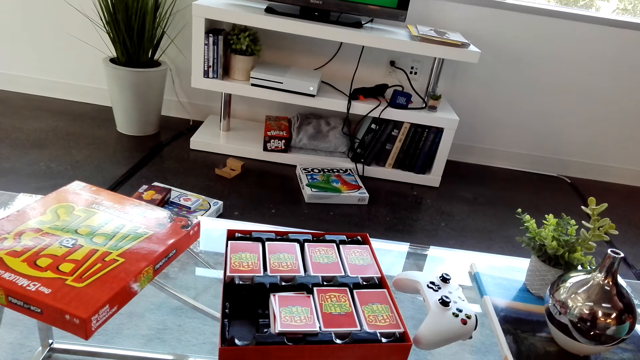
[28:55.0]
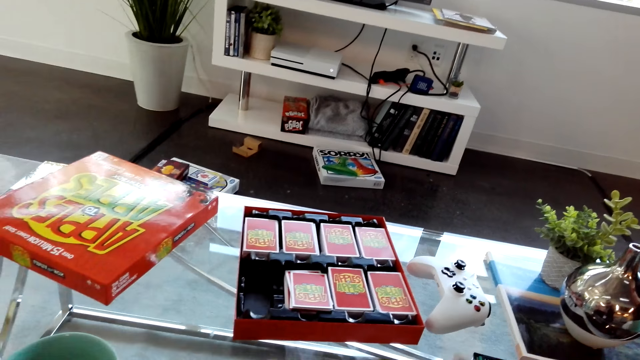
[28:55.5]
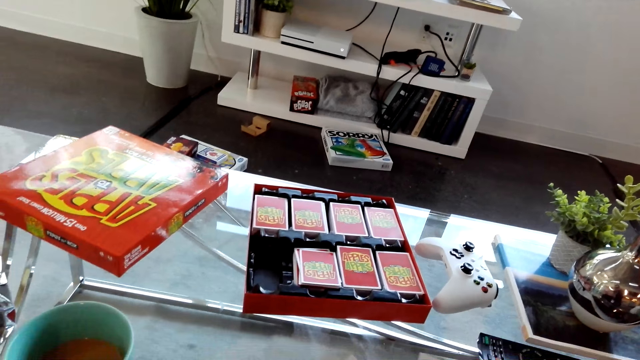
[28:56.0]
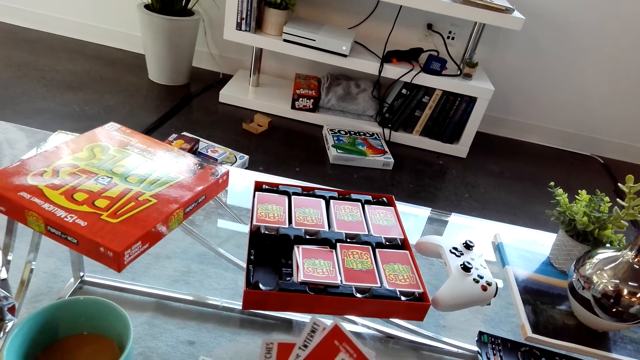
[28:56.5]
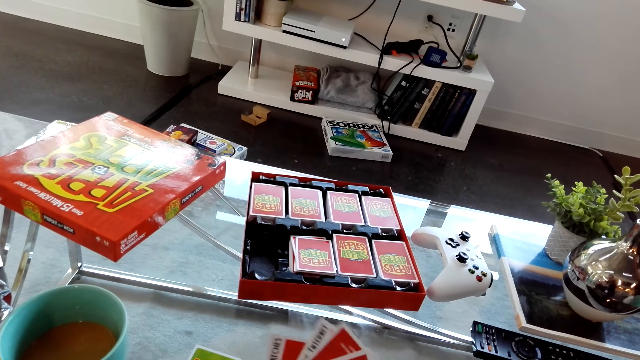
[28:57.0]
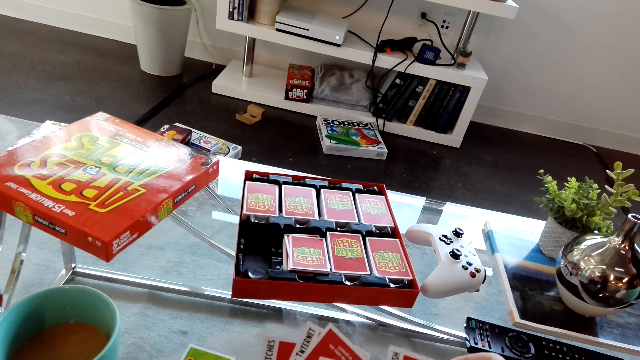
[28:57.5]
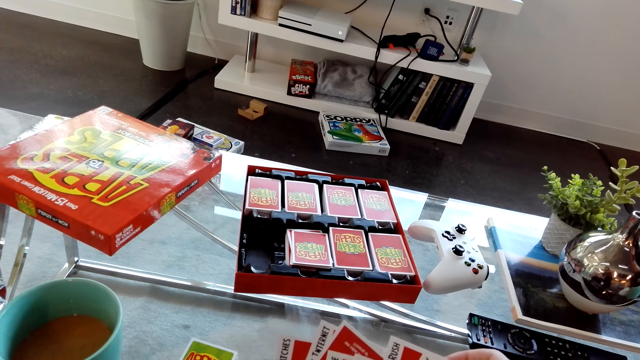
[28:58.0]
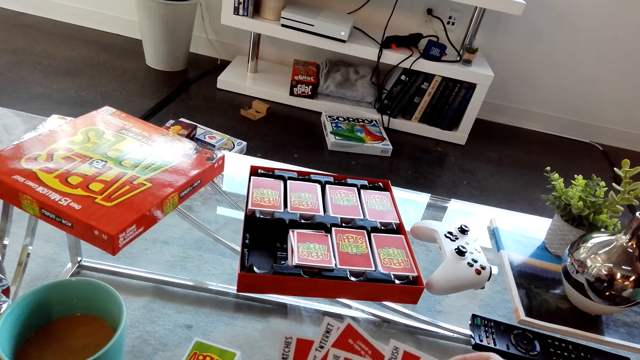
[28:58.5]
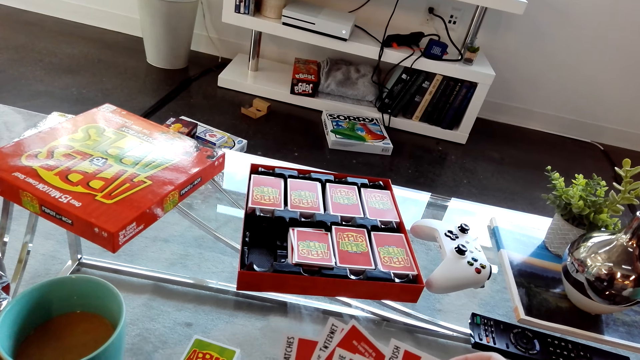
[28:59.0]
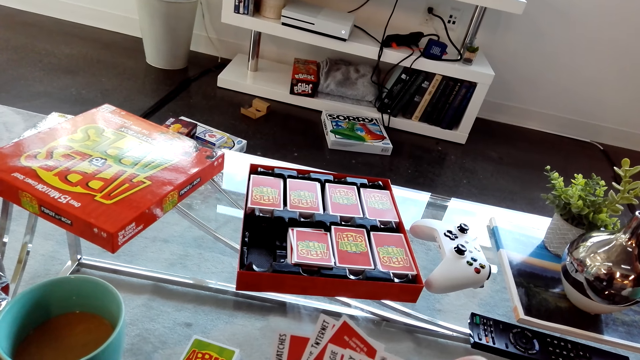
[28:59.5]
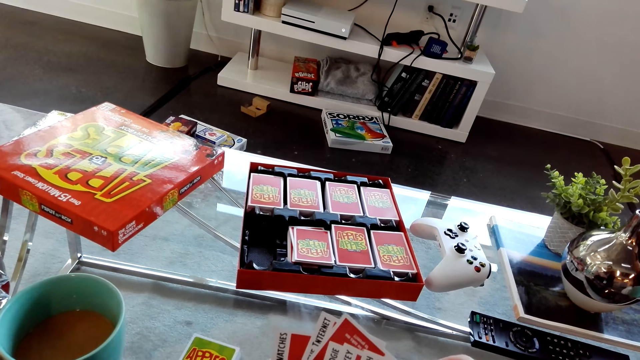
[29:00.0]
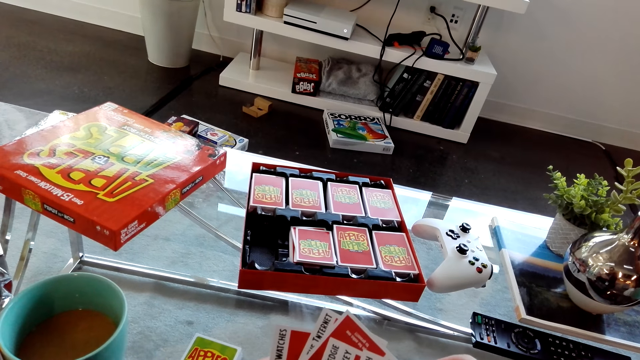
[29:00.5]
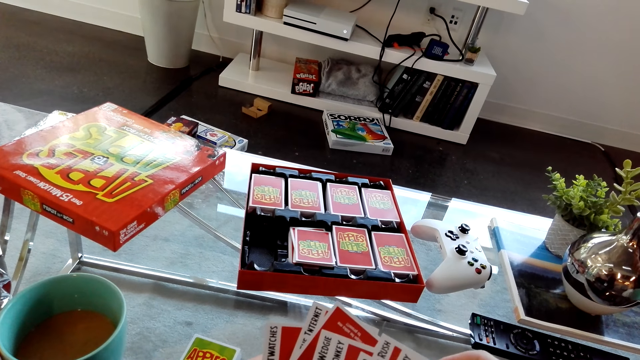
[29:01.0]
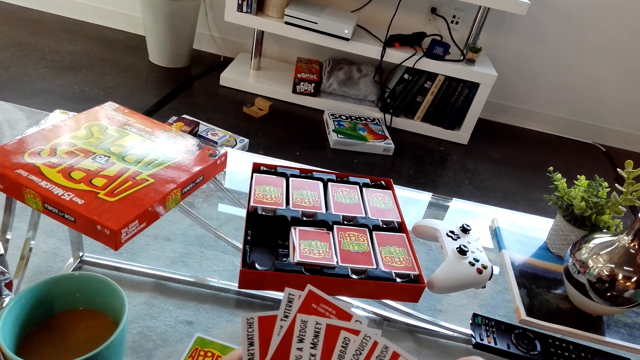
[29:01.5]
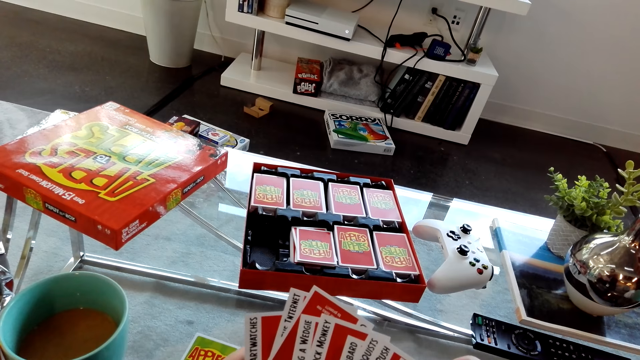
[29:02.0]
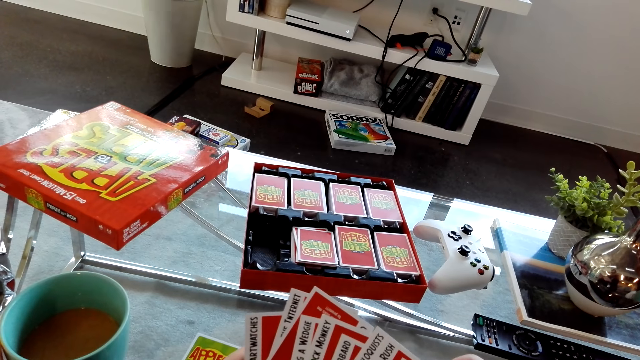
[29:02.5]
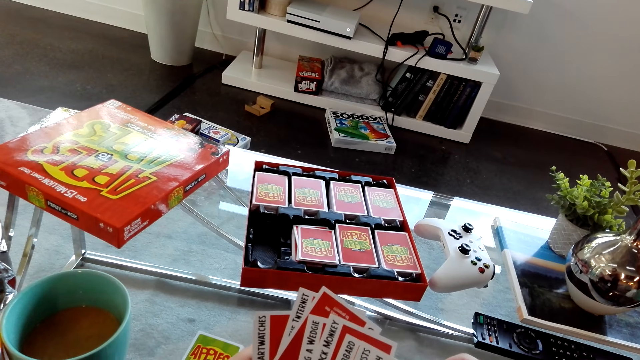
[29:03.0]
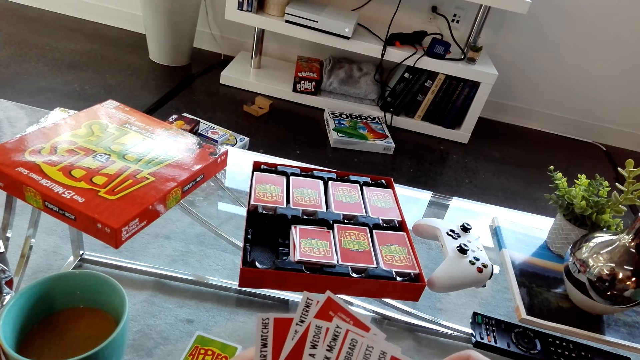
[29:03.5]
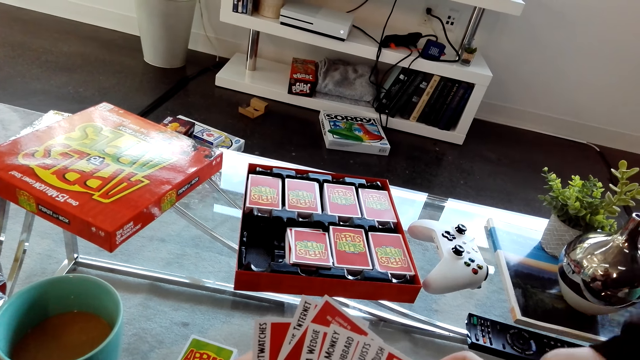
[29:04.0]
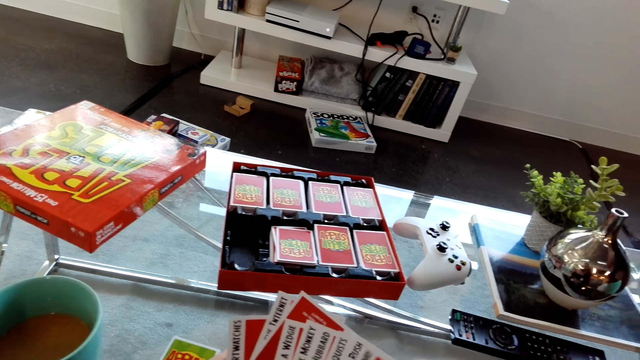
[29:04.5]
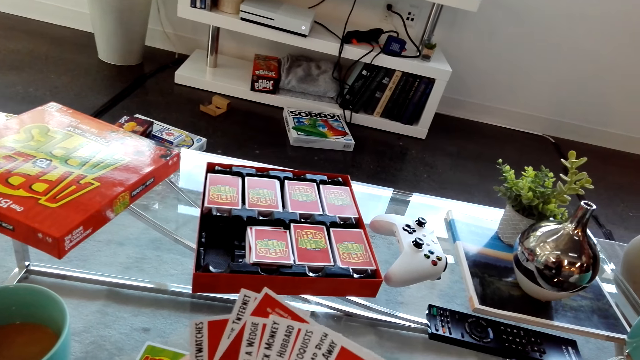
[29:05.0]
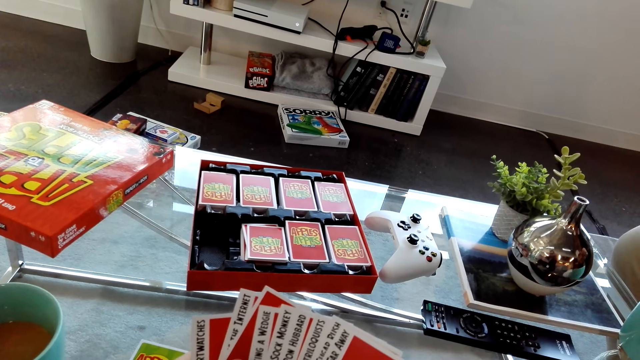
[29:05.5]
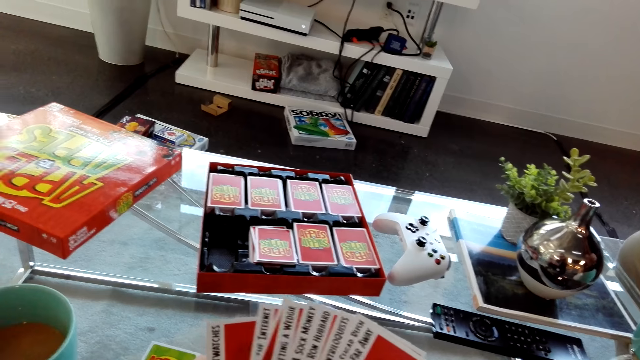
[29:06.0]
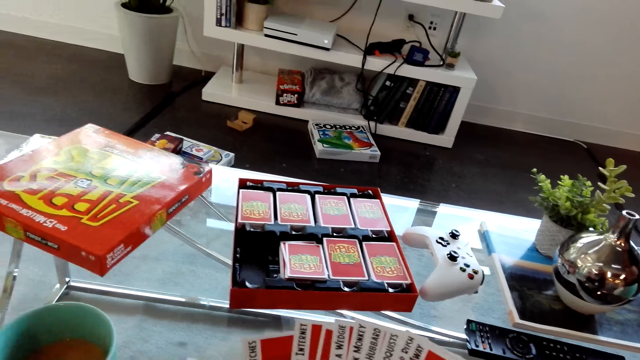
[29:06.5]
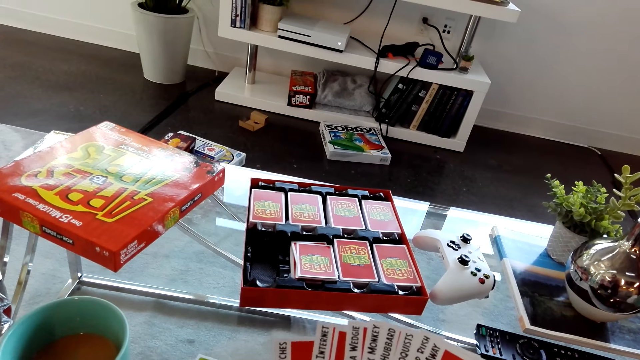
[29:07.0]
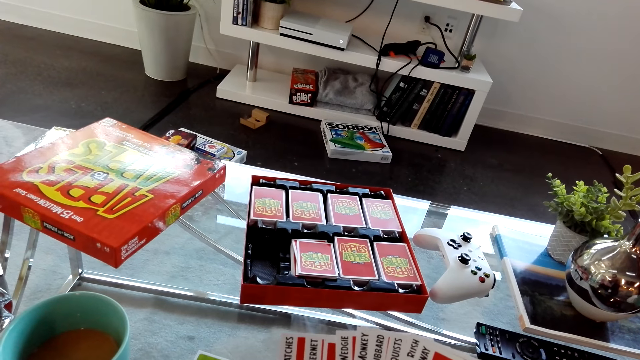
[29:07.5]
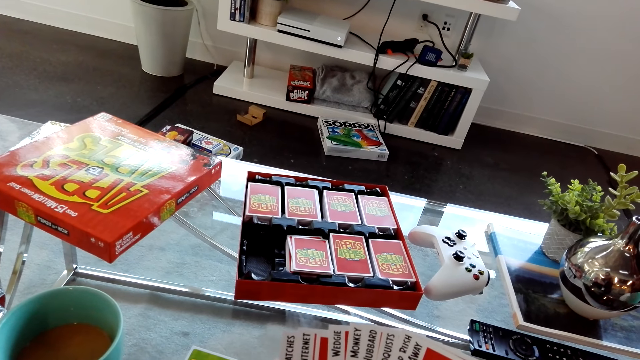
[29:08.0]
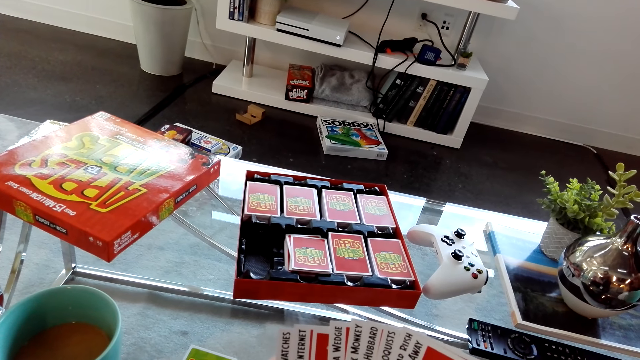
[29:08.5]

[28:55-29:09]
A man dialogues with the camera wearer. The man places a card on the table. The man dialogues with the camera wearer.

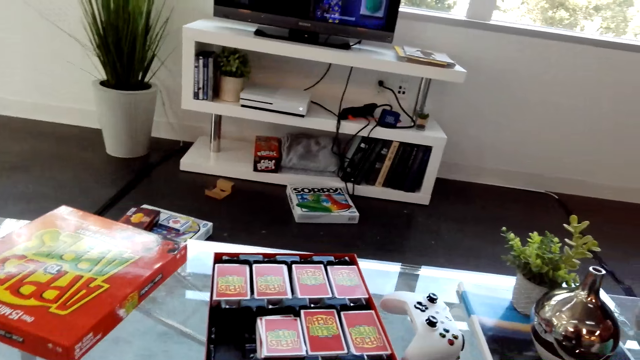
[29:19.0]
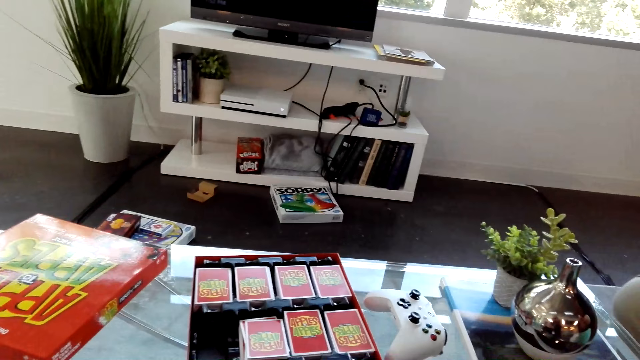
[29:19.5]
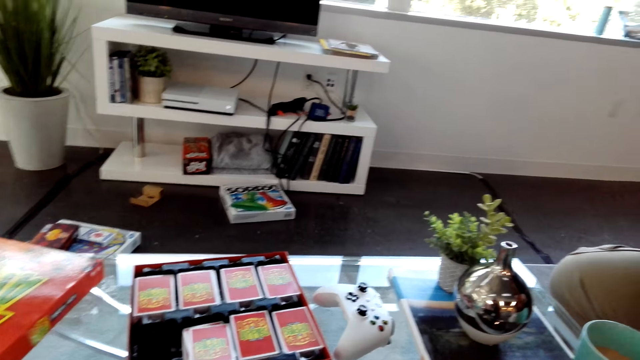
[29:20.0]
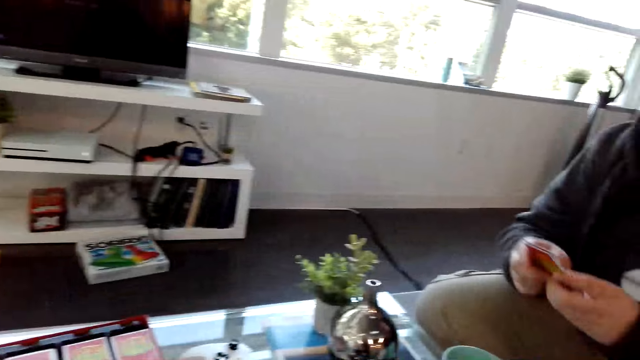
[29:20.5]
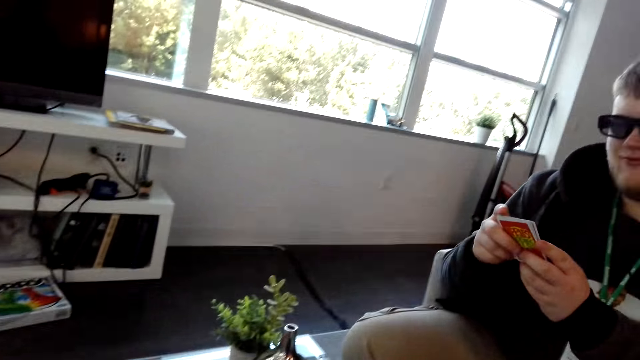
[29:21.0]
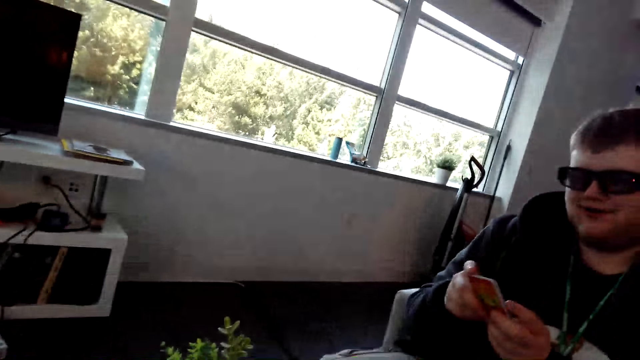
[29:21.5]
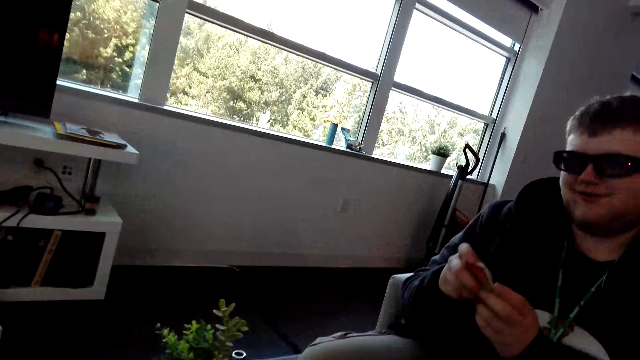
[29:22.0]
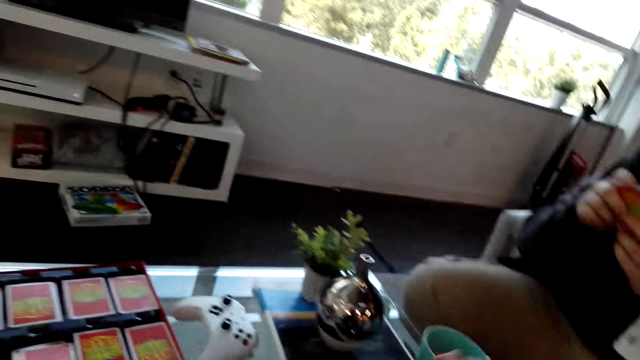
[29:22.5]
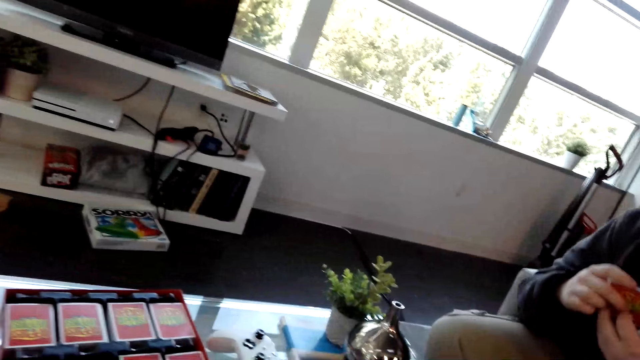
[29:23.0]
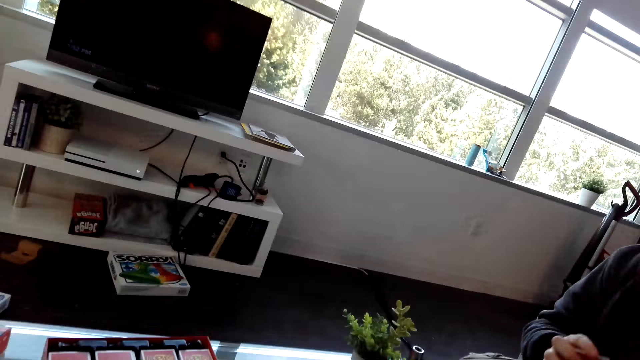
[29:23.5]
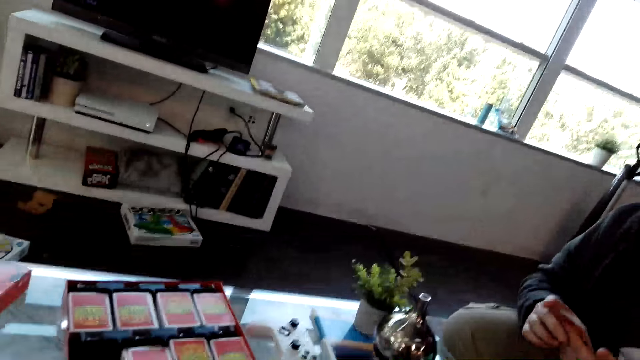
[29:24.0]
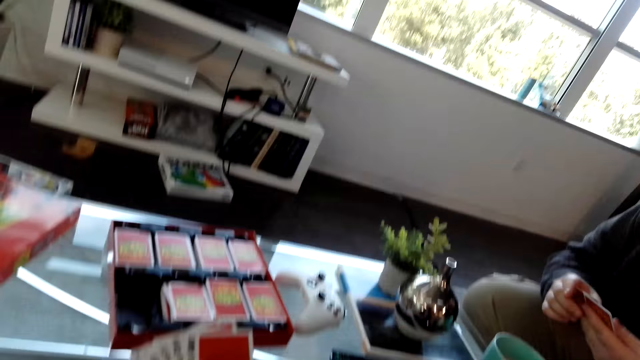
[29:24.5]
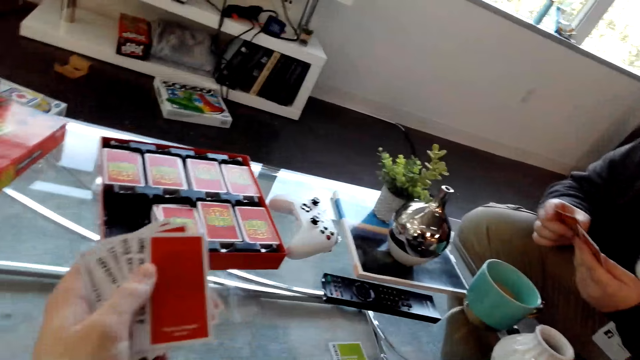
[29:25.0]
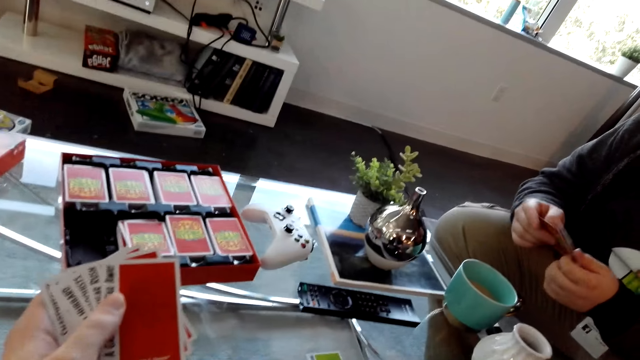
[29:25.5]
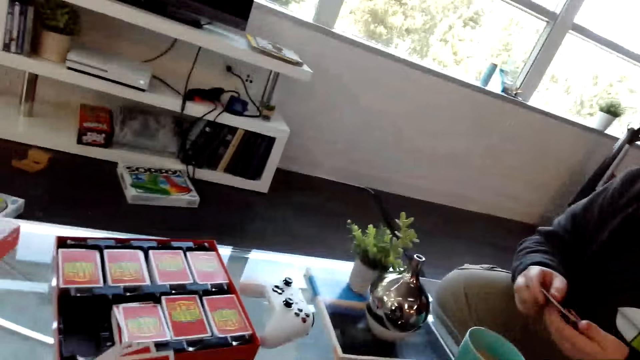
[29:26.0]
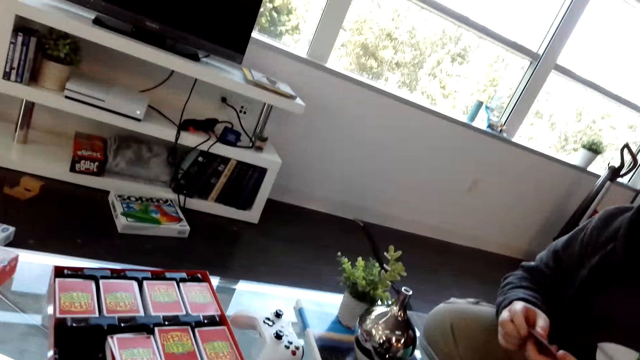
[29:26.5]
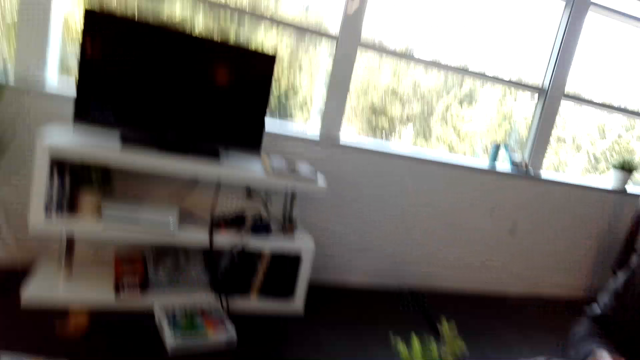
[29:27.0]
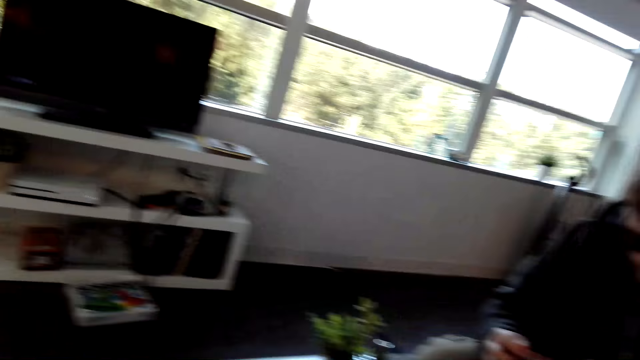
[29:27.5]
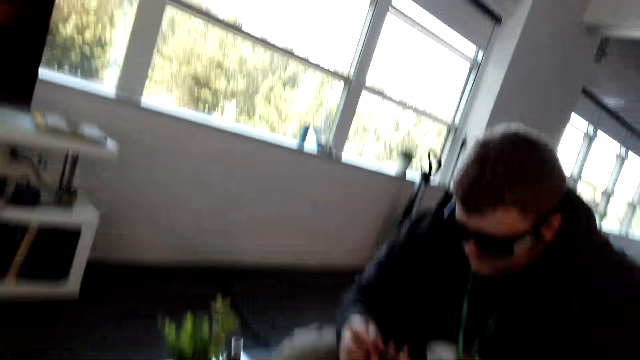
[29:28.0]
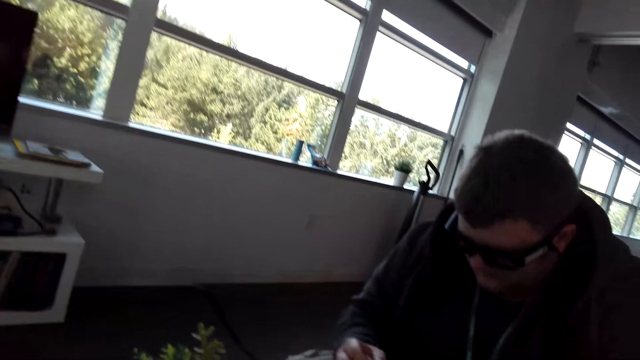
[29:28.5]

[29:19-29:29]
A man looks at his cards.
